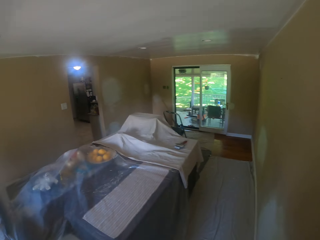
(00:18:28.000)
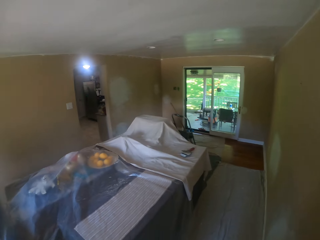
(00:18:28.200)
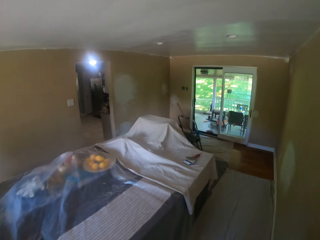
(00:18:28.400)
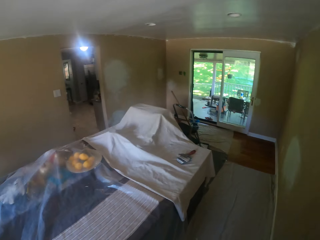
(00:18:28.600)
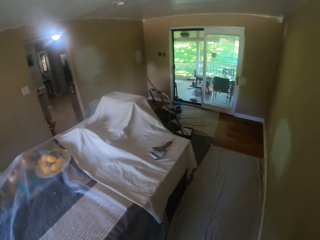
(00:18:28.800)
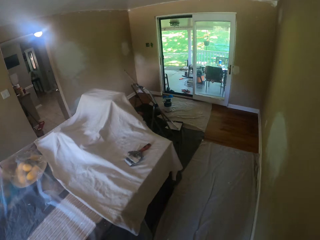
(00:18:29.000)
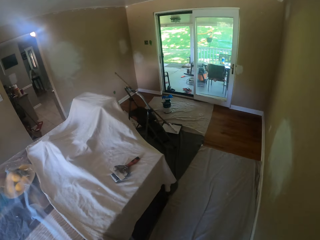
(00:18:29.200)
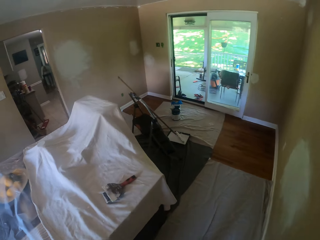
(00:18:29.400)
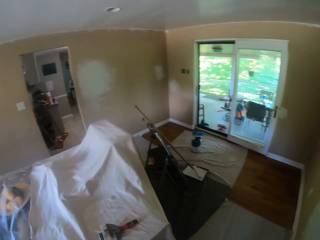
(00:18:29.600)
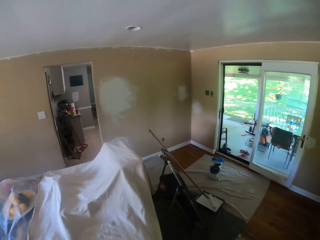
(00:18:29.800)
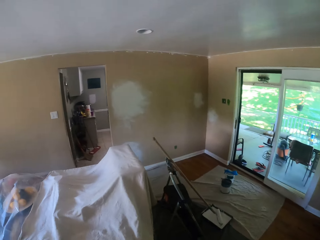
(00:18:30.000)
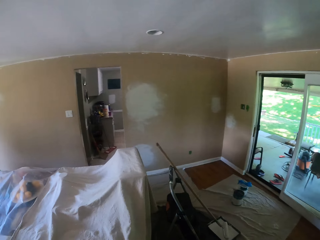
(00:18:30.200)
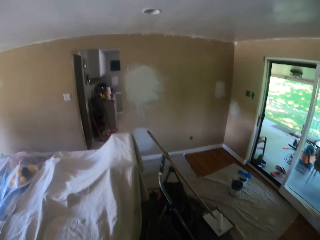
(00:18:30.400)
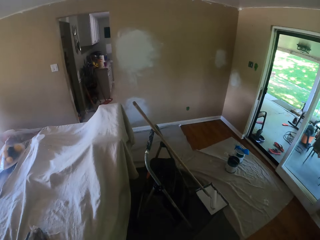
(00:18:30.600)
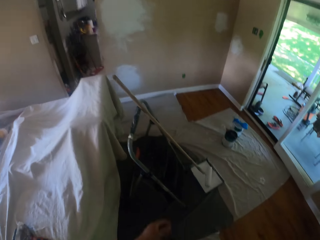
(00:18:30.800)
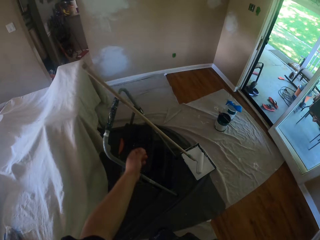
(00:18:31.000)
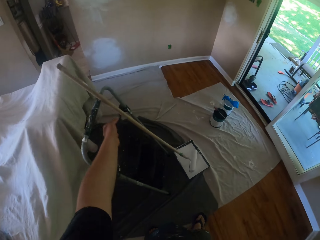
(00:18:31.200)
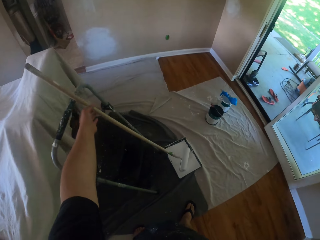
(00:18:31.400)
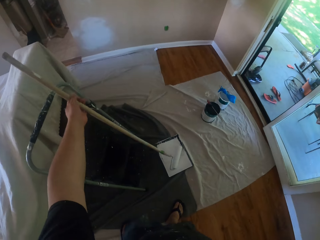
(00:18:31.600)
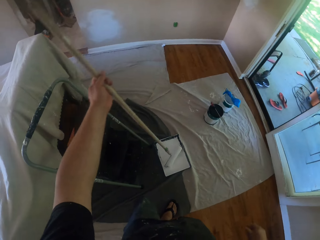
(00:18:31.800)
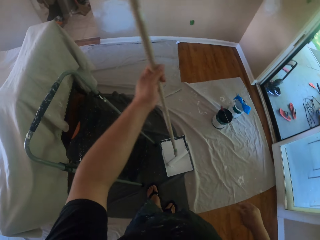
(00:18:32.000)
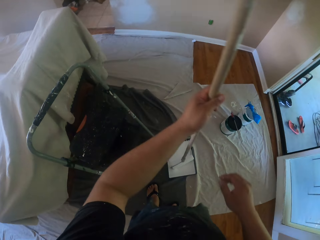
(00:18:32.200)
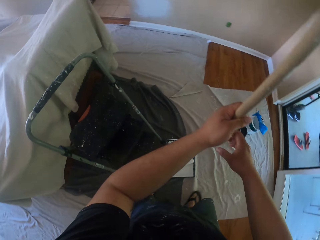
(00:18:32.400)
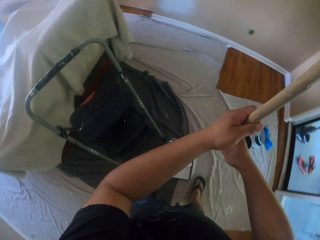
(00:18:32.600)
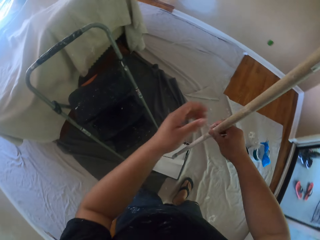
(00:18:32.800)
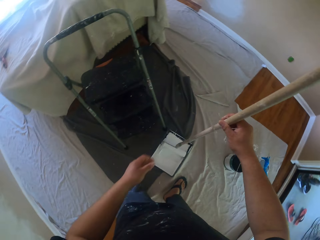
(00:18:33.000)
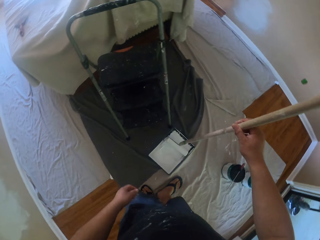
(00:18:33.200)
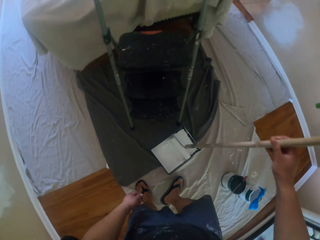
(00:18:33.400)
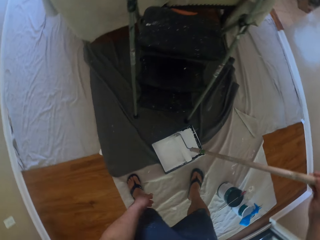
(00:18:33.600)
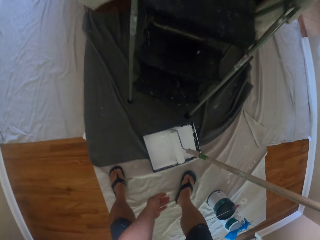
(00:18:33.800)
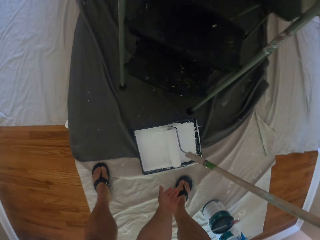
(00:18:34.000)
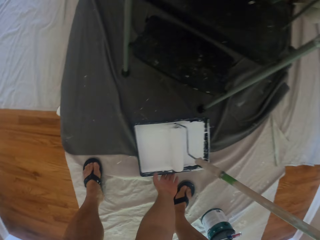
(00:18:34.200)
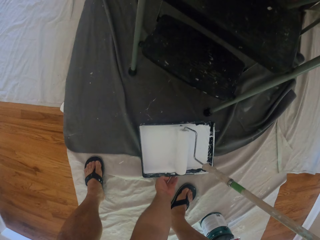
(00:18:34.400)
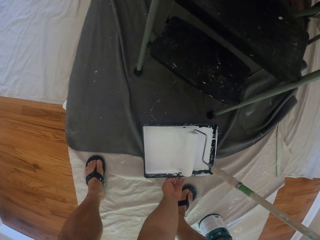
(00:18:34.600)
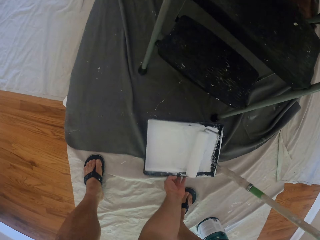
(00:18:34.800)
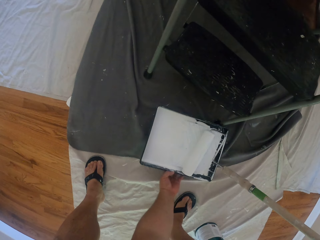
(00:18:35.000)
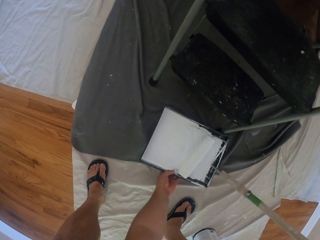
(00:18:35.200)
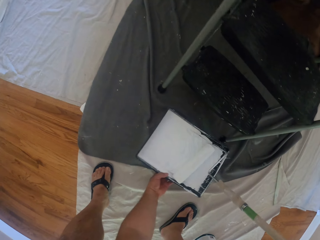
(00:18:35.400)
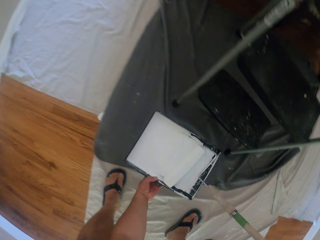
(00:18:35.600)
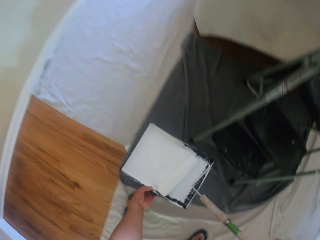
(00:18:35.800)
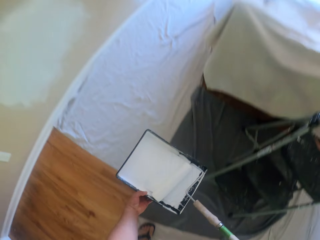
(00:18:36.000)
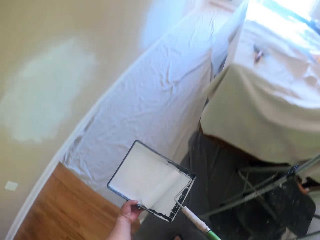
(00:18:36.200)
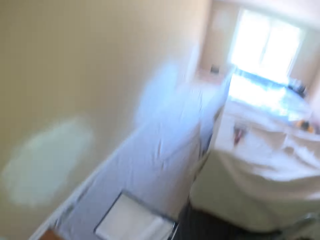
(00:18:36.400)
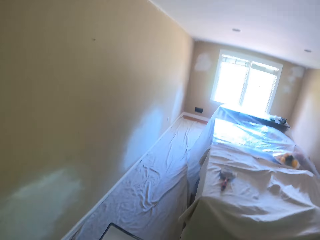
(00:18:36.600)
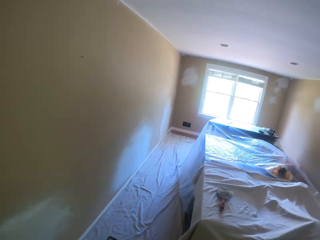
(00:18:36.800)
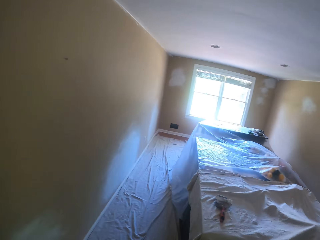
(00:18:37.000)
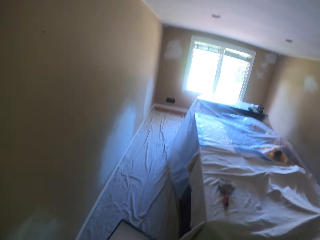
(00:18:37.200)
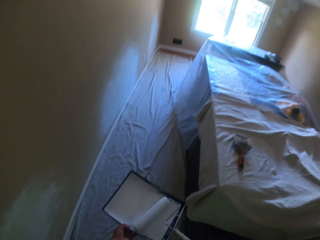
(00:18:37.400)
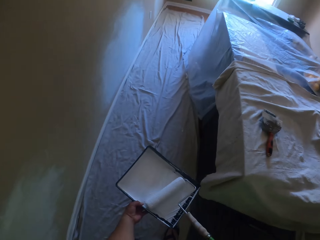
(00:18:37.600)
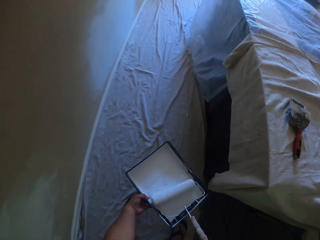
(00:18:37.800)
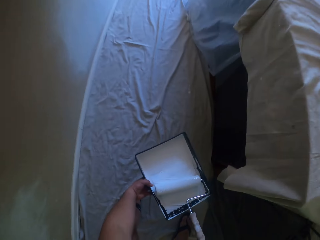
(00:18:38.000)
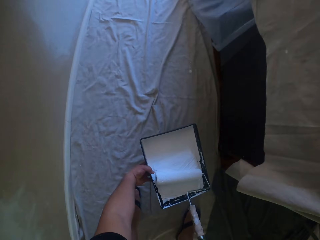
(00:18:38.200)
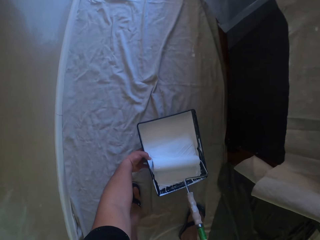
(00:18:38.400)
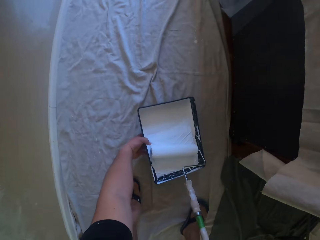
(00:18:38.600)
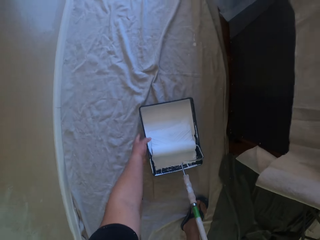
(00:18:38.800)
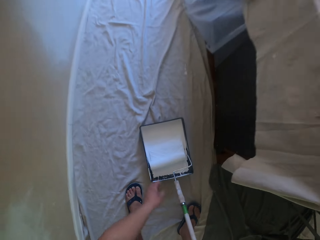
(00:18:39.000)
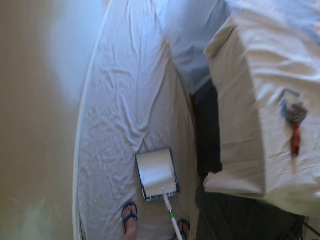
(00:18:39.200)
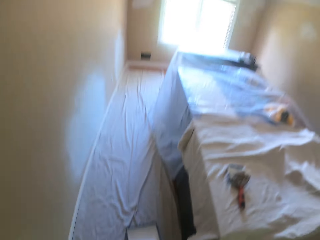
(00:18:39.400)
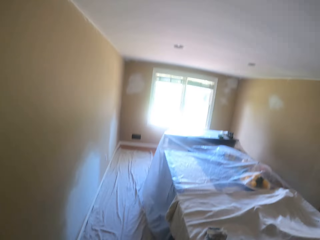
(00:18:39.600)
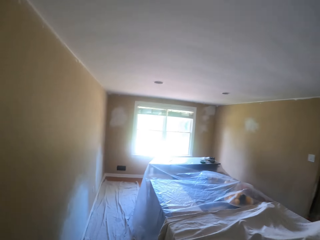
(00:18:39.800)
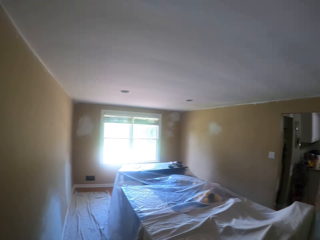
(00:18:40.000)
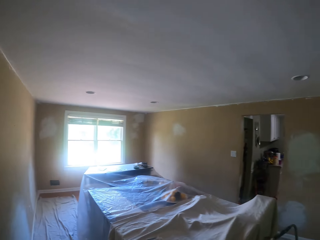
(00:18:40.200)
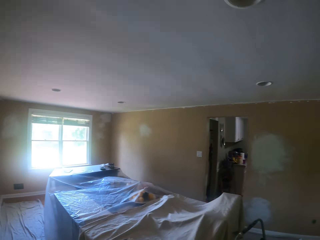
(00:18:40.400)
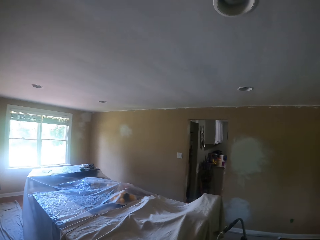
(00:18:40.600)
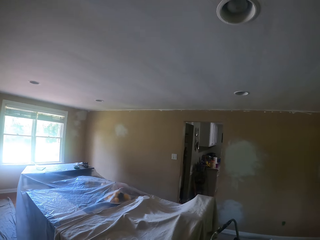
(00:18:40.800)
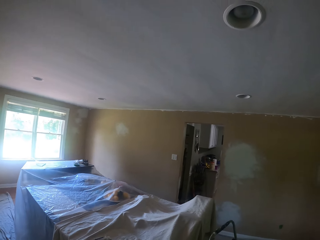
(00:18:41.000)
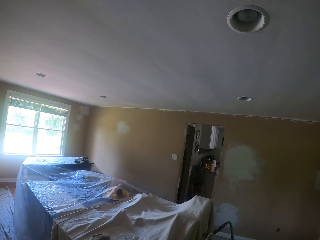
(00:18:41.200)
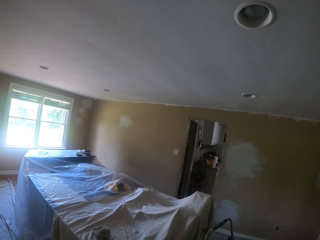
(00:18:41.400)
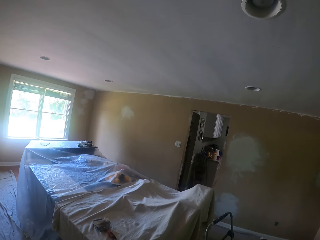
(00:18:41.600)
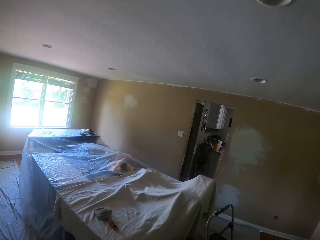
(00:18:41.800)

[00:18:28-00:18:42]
The camera wearer holds the paint roller with the left hand. They take the paint roller. They hold the paint roller with the right hand. They pick up a tray with paint together with the paint roller from the floor. They walk to a drop cloth on the floor. They place the tray with paint together with the paint roller on the drop cloth on the floor. They look at the ceiling of the house.

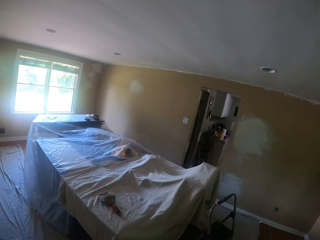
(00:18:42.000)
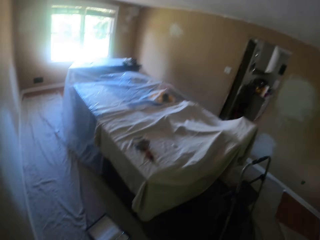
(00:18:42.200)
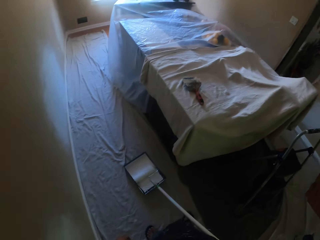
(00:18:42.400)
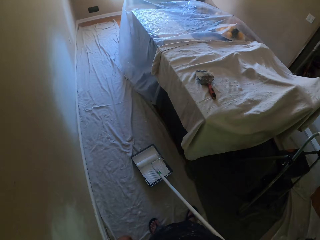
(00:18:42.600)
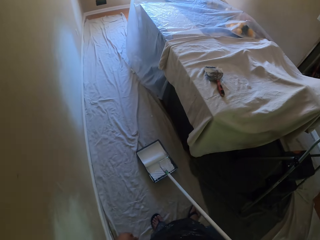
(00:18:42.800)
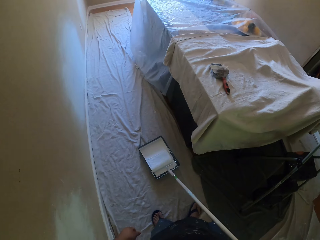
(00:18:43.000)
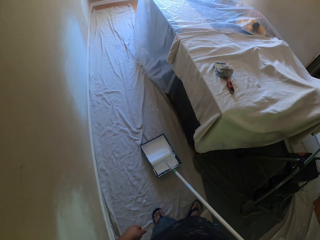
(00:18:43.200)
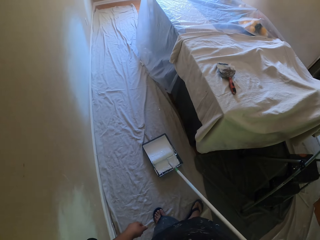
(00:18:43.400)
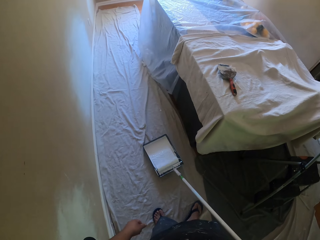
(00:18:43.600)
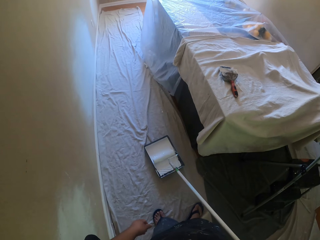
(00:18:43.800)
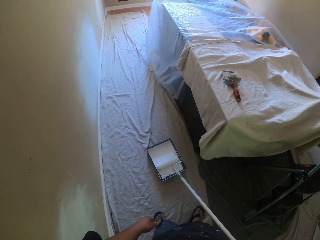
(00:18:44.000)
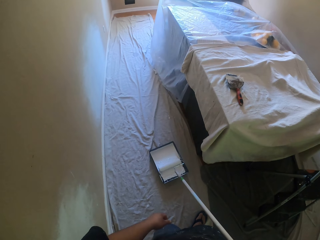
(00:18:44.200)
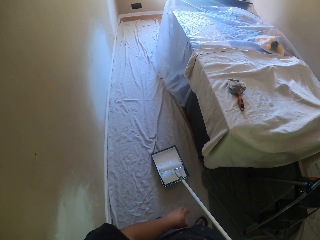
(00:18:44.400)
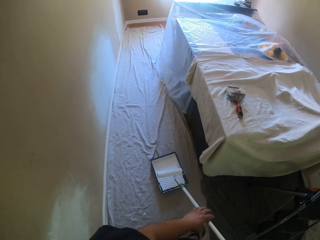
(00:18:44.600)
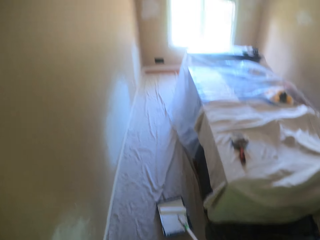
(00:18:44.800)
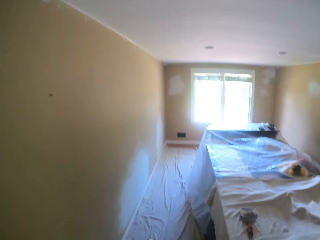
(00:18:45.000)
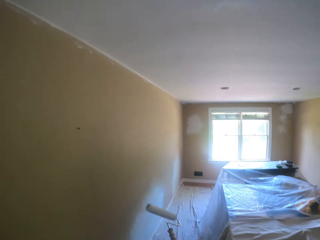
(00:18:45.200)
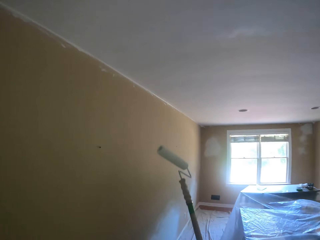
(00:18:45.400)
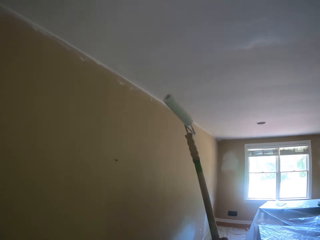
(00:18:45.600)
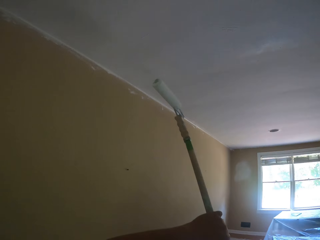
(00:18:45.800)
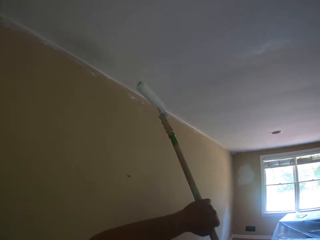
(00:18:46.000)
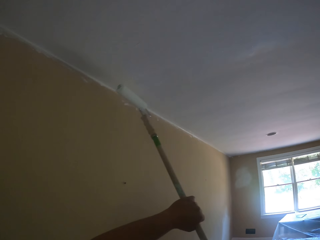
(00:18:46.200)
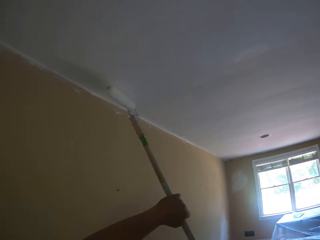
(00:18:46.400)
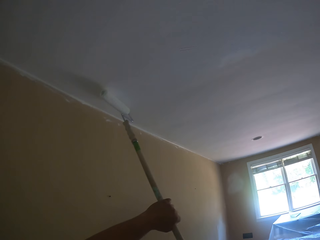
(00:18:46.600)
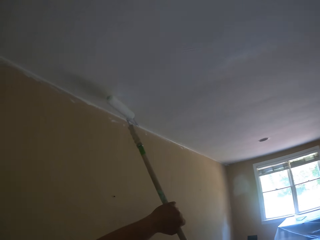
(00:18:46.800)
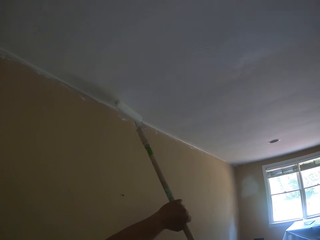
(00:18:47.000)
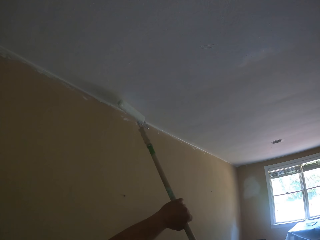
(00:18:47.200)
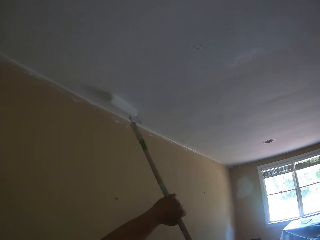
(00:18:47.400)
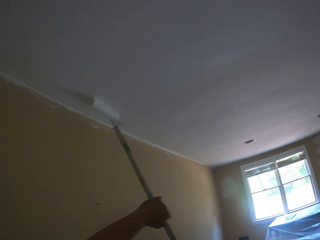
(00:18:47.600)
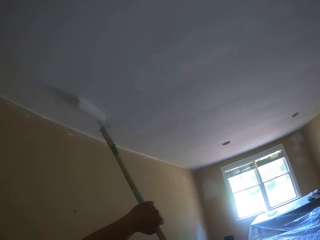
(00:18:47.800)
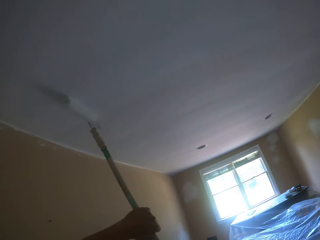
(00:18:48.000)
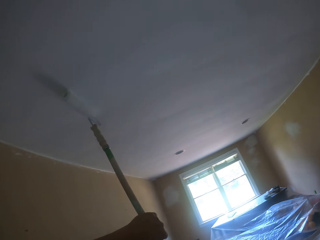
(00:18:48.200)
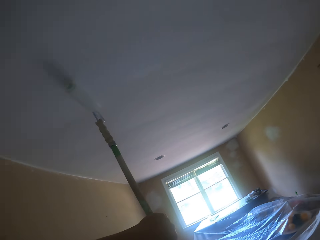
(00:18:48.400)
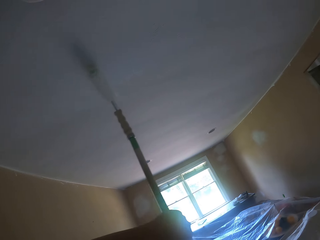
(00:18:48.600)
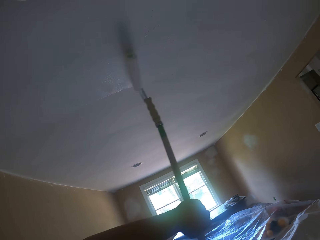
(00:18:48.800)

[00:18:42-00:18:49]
The camera wearer rolls the paint roller on the tray with paint. They take paint from the paint bucket with the paint roller. They hold the paint roller with both hands. They paint the ceiling with the paint roller.
